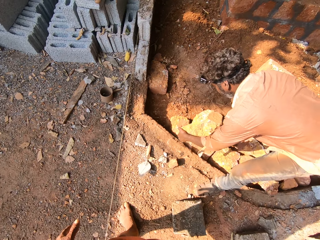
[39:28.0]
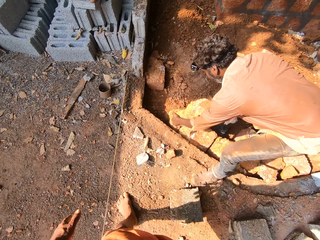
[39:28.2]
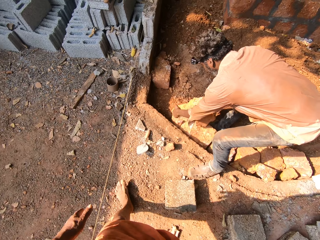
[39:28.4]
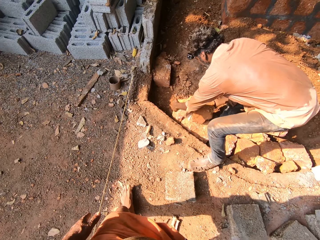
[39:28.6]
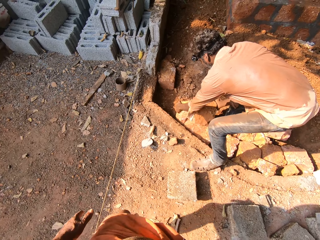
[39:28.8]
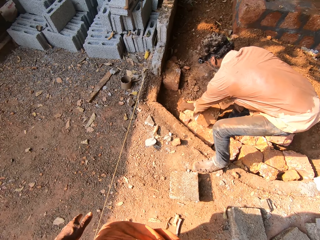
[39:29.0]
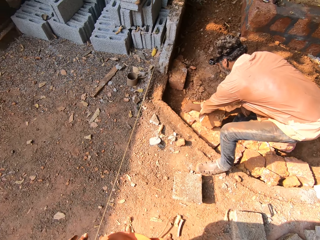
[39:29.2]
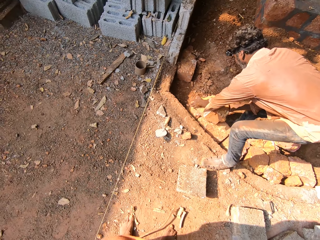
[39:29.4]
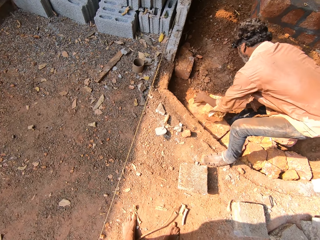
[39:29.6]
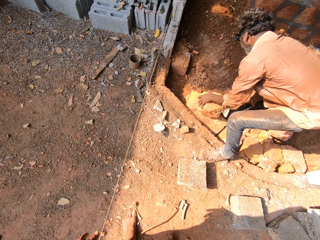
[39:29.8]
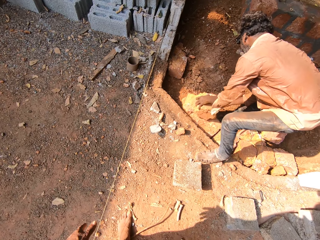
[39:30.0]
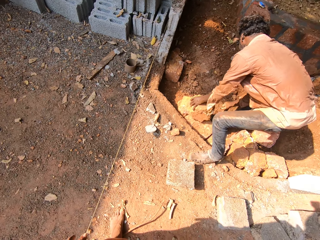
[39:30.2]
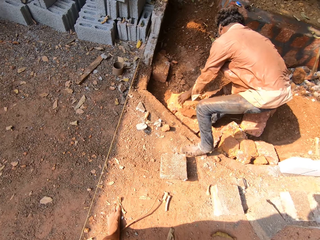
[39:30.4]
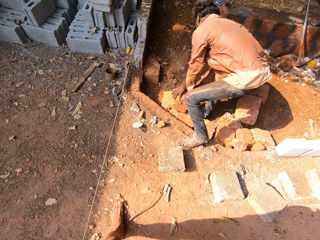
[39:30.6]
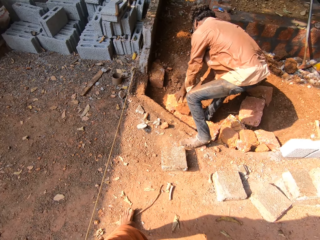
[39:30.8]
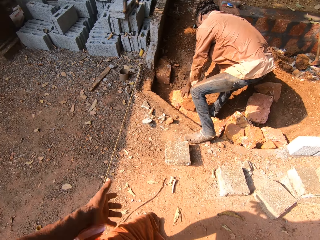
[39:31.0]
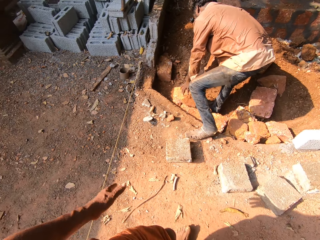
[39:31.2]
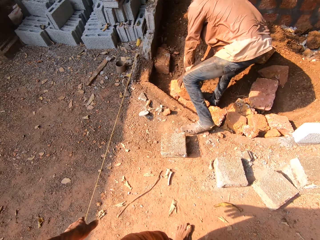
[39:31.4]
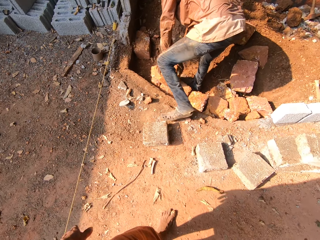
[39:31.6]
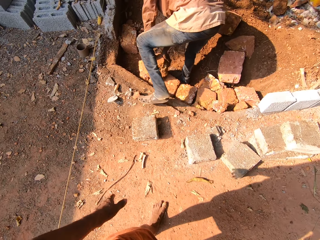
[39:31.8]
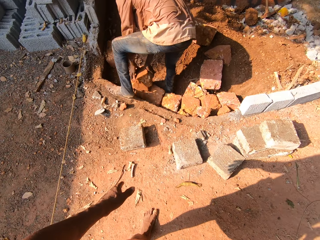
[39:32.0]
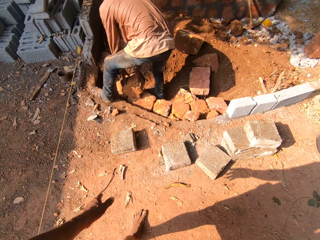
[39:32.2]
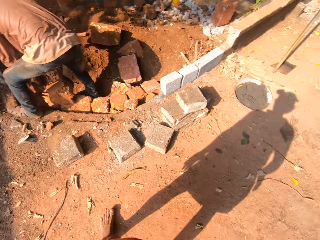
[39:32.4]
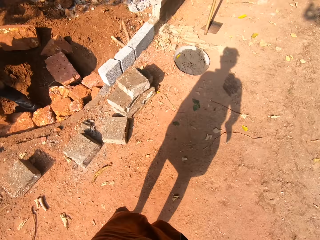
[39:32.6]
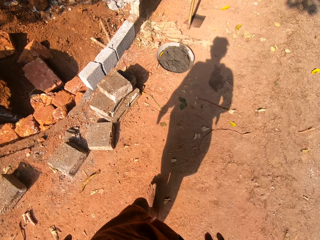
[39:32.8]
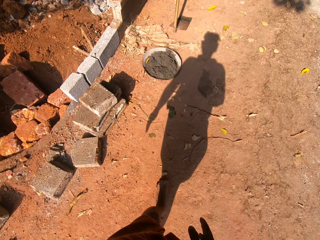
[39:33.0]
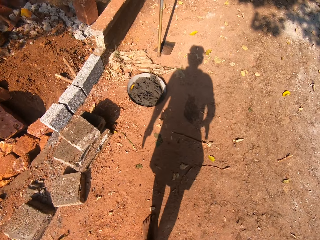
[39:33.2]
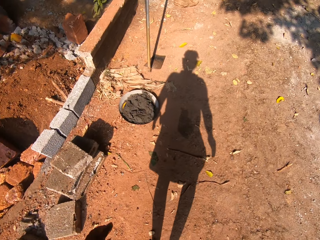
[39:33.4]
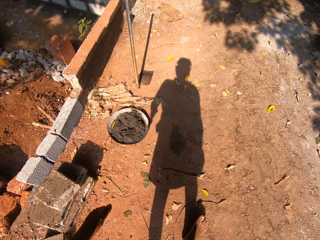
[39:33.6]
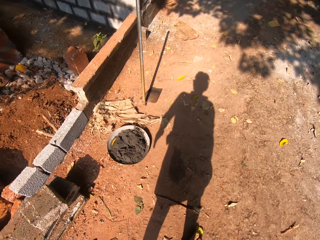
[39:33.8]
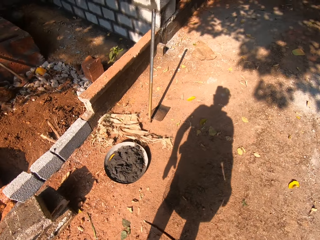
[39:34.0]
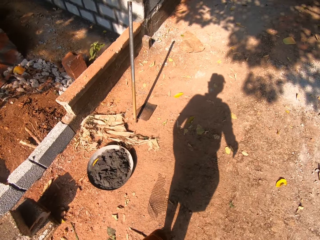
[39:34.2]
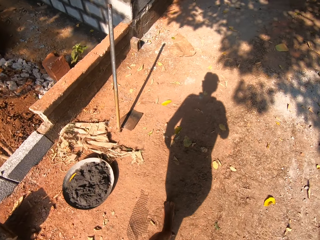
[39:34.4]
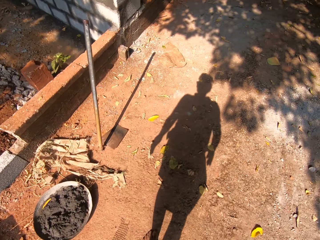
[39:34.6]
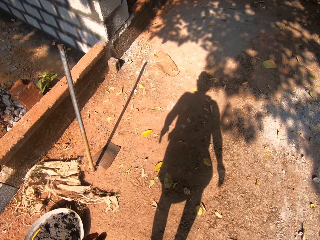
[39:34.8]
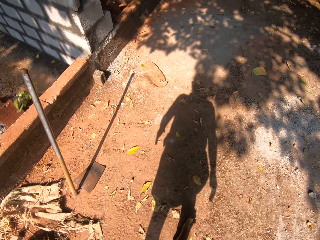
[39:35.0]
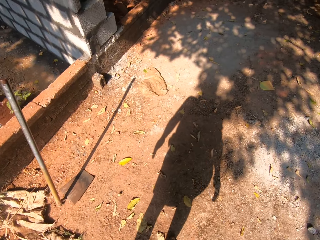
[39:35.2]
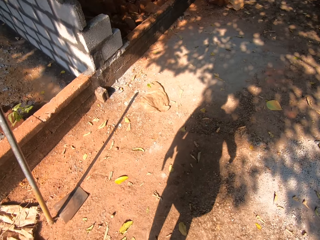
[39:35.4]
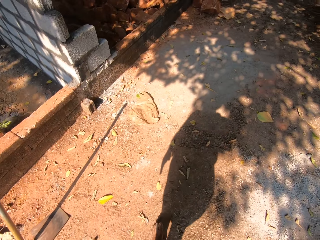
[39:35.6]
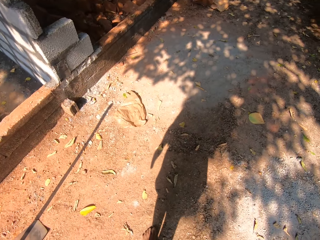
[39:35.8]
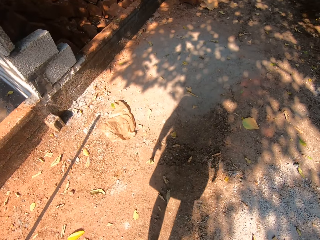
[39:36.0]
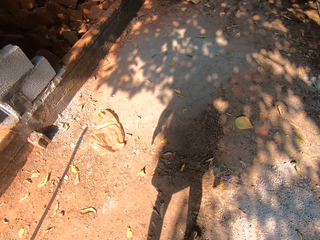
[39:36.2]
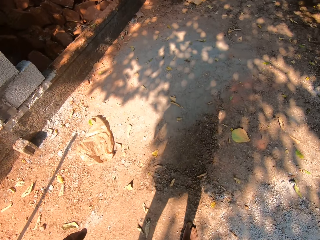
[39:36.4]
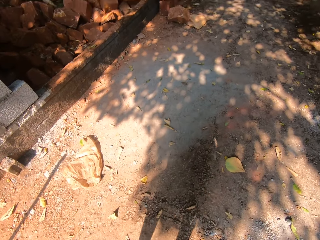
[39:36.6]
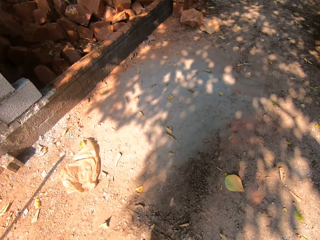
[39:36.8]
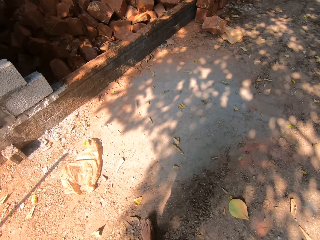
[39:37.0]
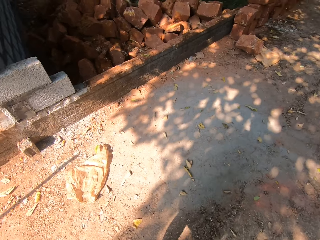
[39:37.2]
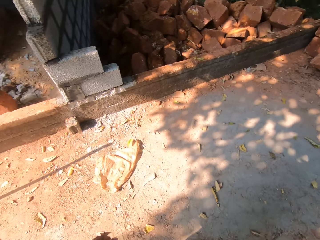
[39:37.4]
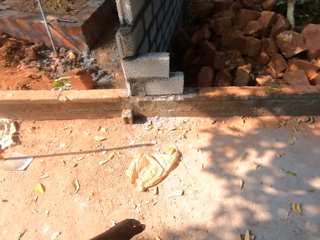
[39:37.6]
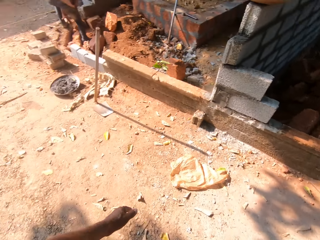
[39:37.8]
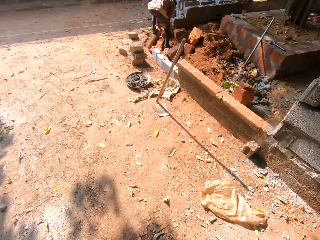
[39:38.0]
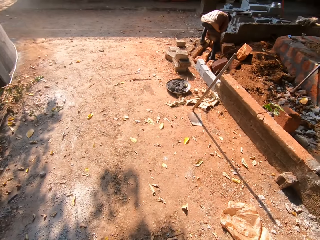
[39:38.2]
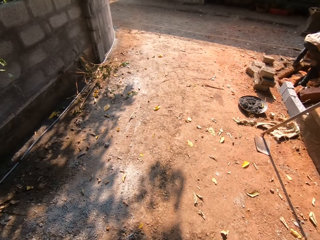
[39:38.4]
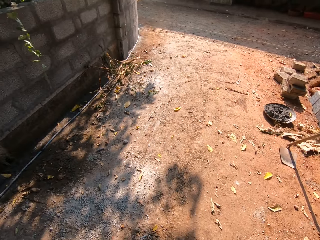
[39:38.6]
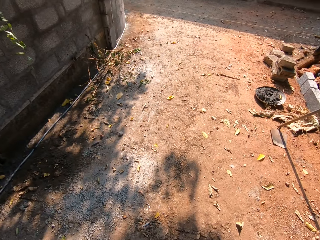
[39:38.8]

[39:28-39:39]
The camera wearer walks back.

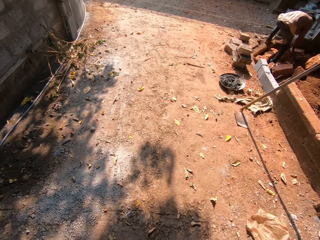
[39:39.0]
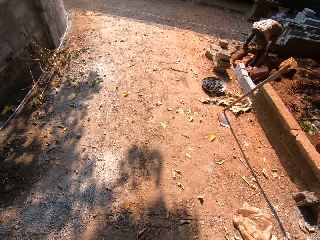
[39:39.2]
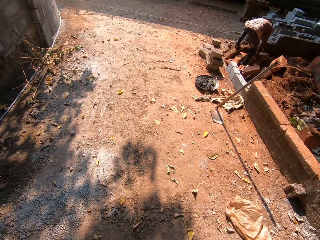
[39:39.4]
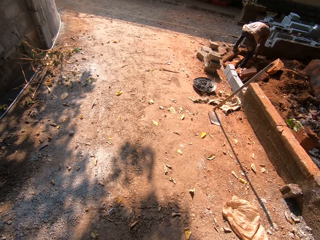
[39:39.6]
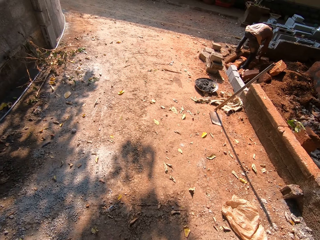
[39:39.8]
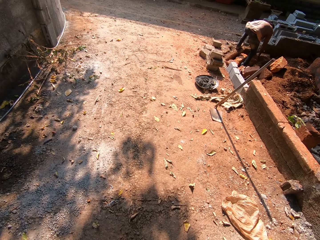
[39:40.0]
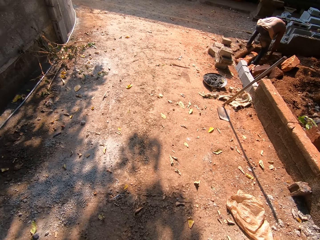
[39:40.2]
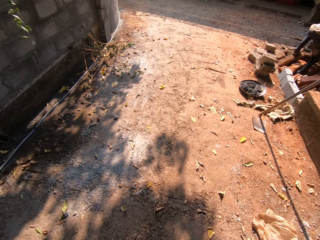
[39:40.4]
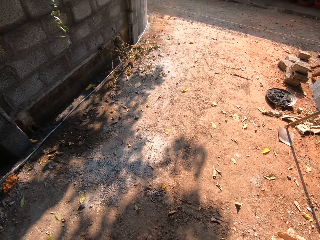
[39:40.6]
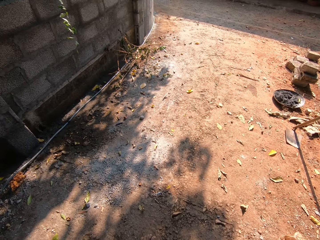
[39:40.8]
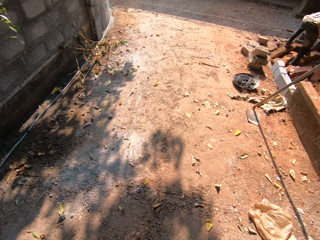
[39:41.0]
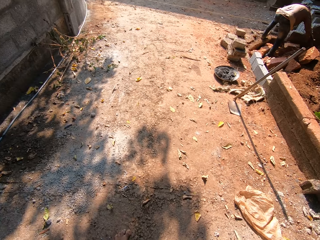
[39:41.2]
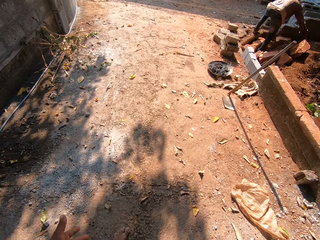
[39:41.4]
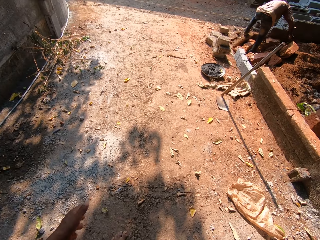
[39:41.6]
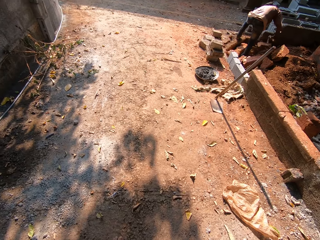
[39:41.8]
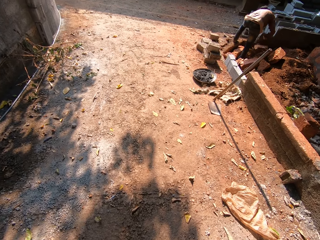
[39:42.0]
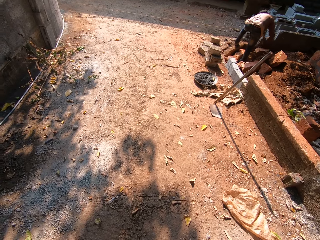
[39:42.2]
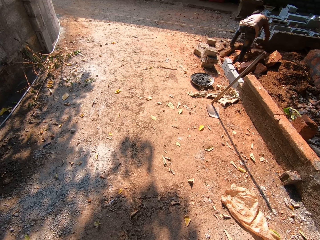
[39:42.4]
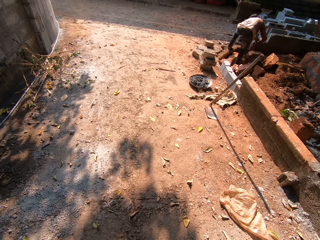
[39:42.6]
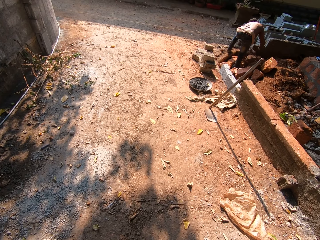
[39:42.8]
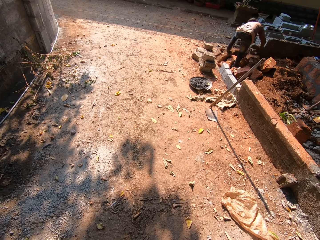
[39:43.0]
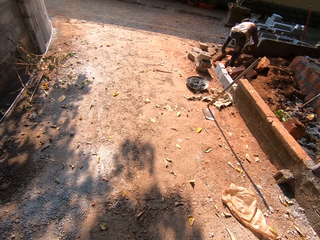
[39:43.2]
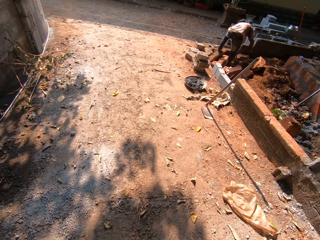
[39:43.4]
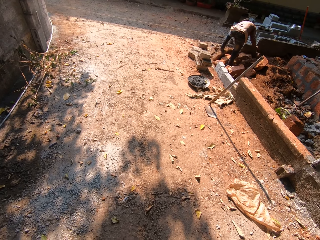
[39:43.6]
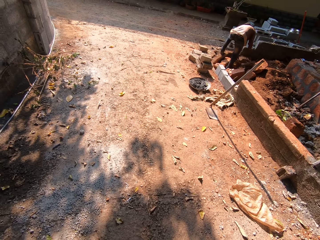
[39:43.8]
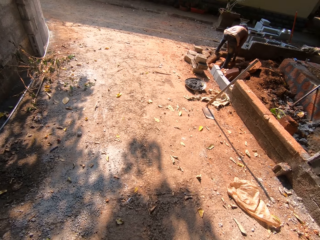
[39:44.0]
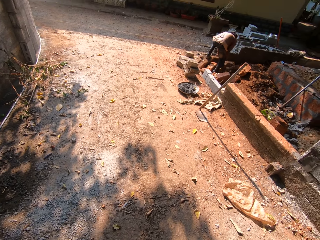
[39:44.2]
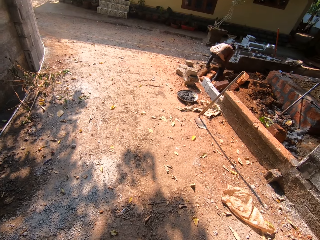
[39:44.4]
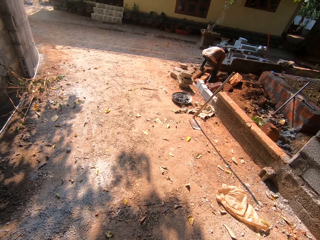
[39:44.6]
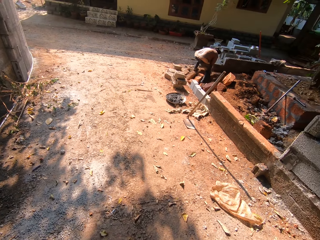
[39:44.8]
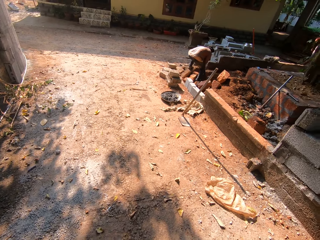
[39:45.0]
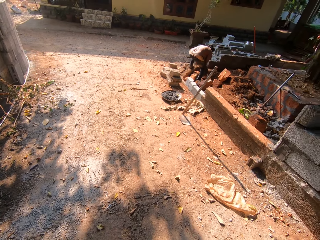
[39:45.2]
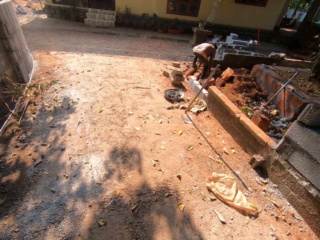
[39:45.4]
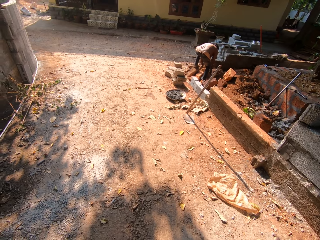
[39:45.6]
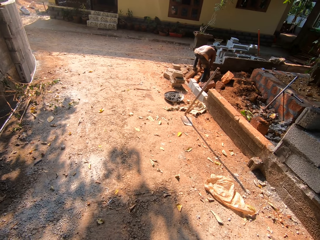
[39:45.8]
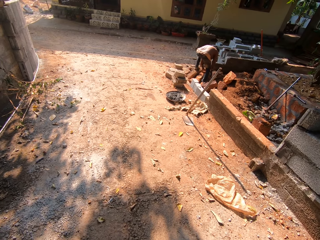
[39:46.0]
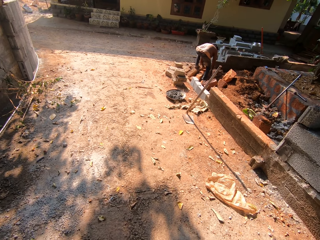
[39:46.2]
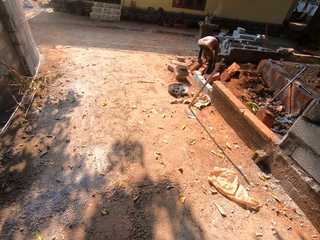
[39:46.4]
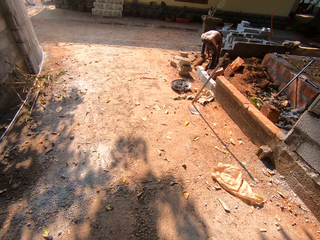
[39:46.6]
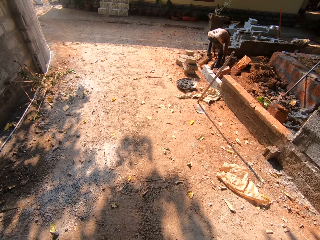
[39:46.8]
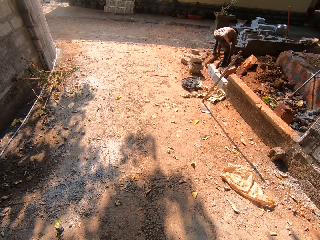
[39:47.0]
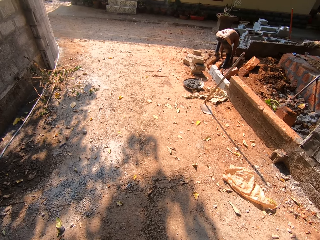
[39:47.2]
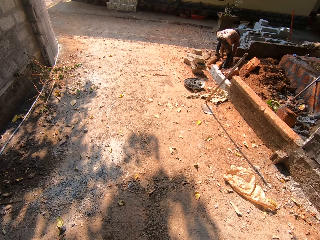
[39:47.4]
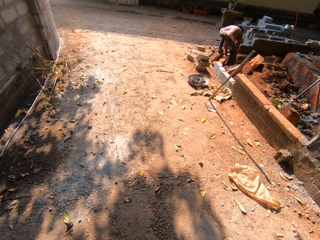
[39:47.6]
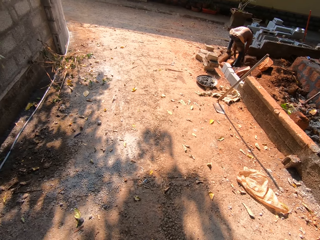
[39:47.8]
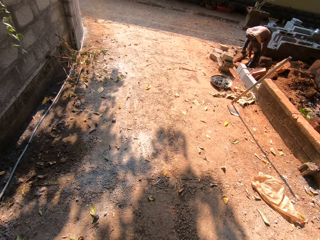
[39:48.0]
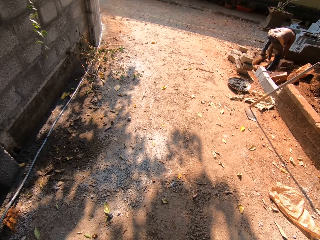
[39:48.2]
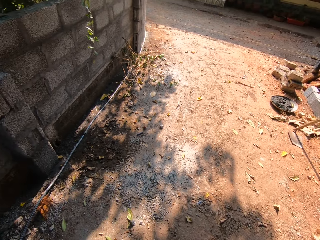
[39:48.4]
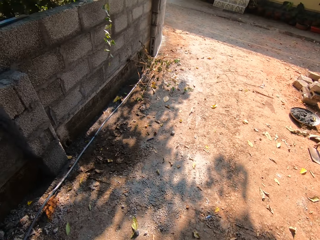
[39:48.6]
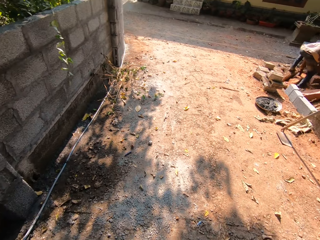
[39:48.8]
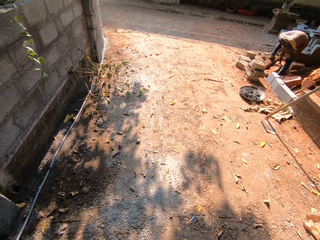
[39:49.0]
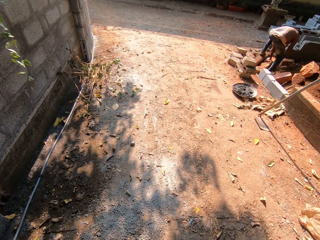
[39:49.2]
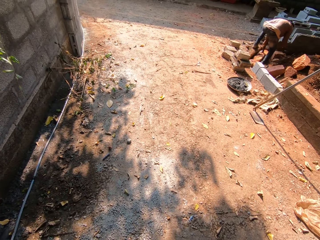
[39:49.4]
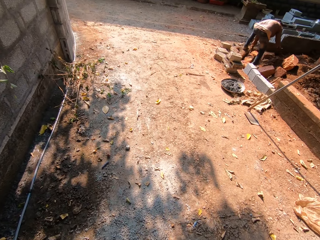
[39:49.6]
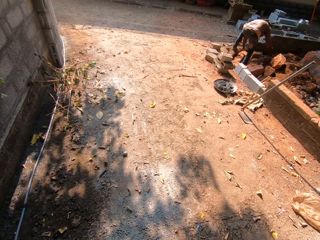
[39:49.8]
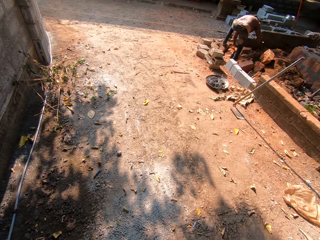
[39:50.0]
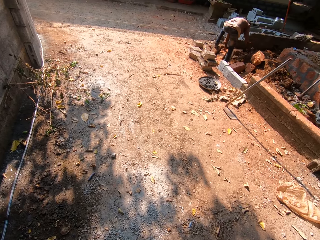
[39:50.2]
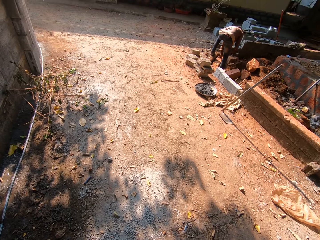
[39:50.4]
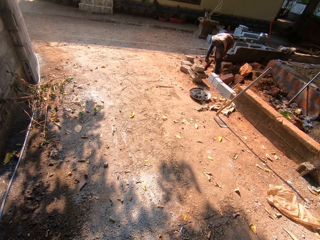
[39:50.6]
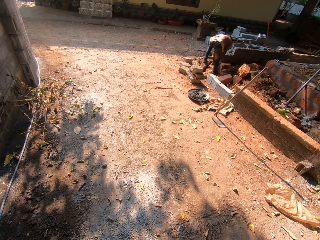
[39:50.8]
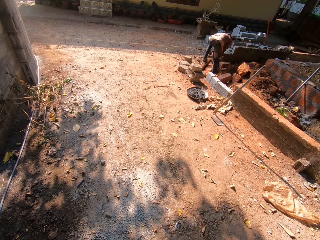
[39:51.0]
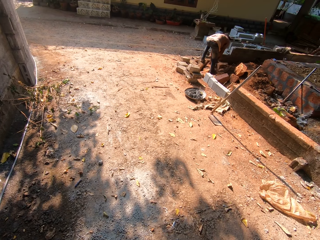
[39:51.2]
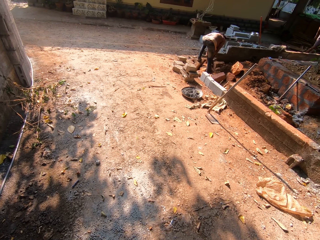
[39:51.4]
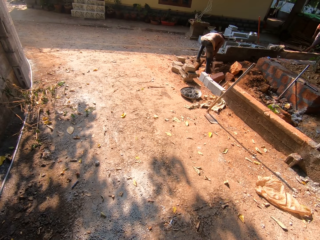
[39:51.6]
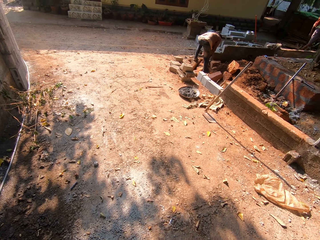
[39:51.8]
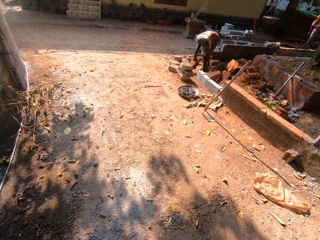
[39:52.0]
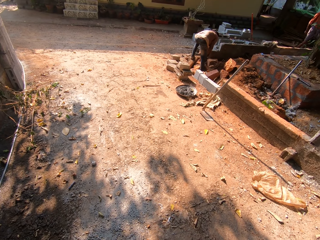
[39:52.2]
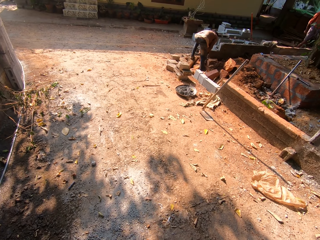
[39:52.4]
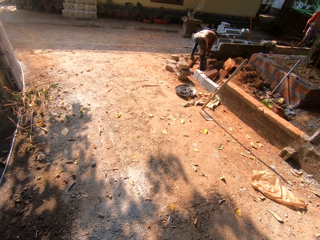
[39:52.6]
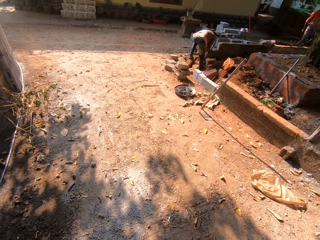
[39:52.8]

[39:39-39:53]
A man picks up the axe on the ground with his right hand. The camera wearer looks around. The man hits the broken brick with the axe in his right hand, throws the axe on the ground with his right hand, and turns the broken brick on the ground with both hands. The man picks up the axe on the ground with his right hand and hits the broken brick with the axe in his right hand.
